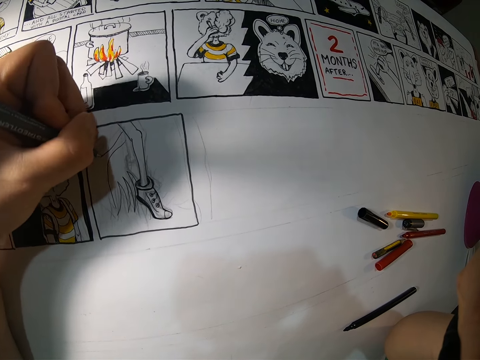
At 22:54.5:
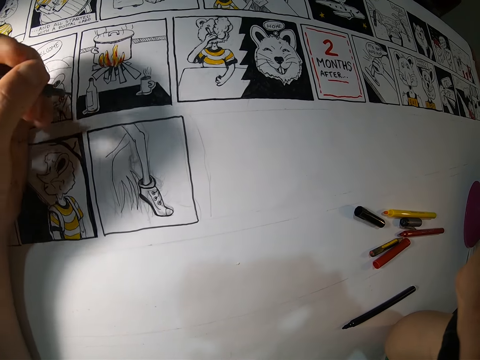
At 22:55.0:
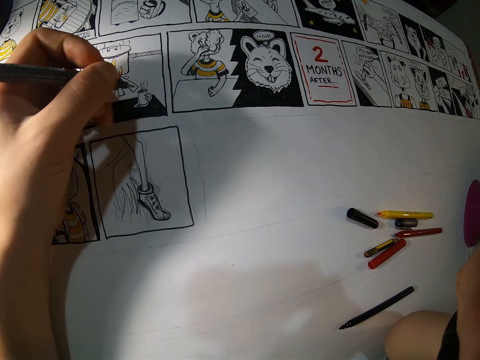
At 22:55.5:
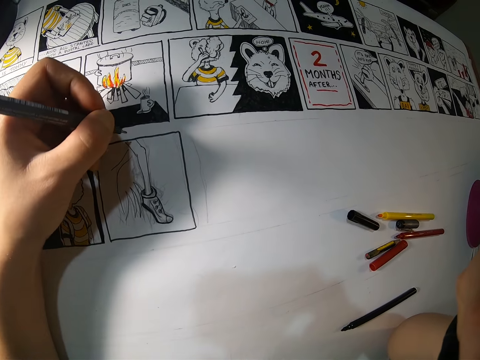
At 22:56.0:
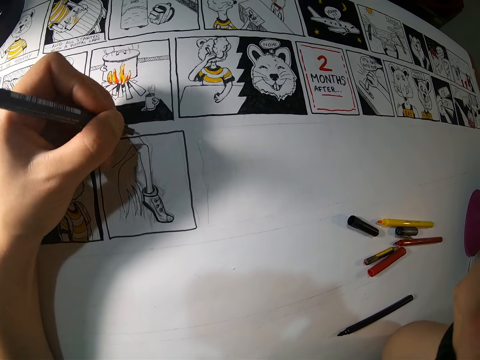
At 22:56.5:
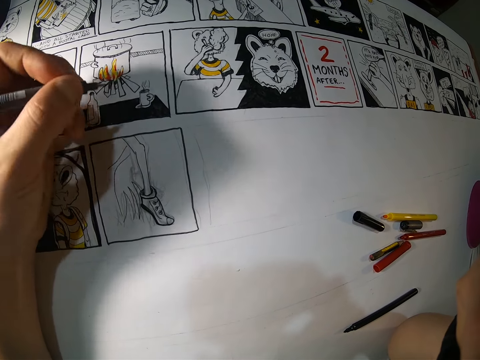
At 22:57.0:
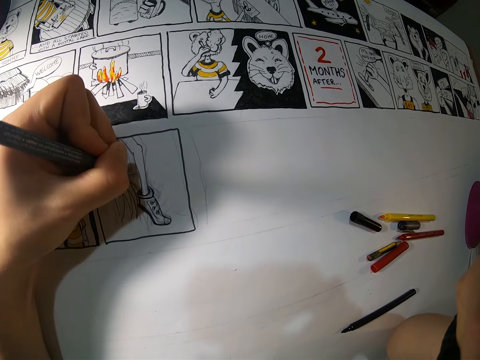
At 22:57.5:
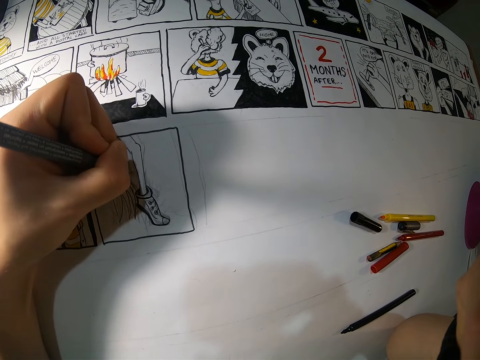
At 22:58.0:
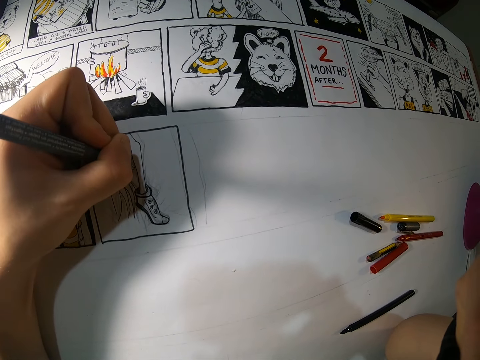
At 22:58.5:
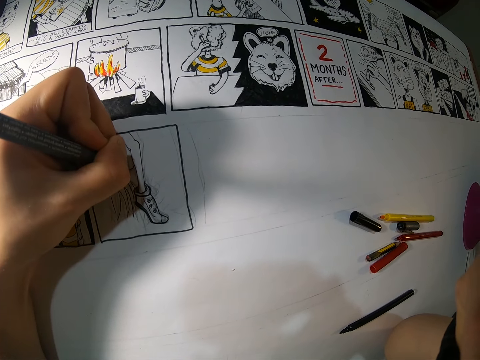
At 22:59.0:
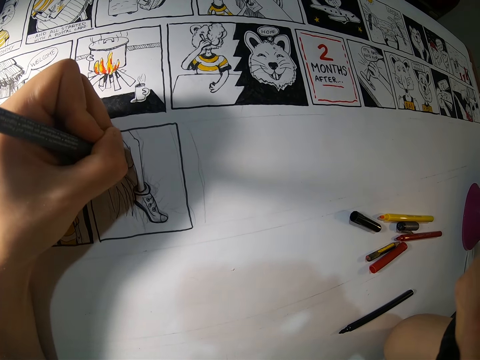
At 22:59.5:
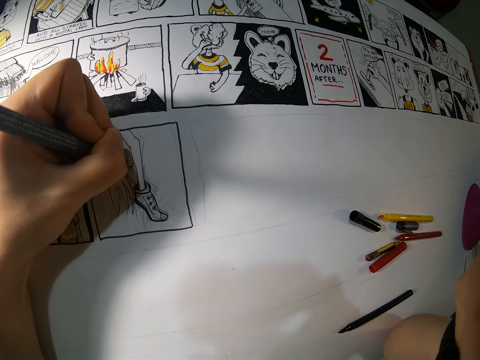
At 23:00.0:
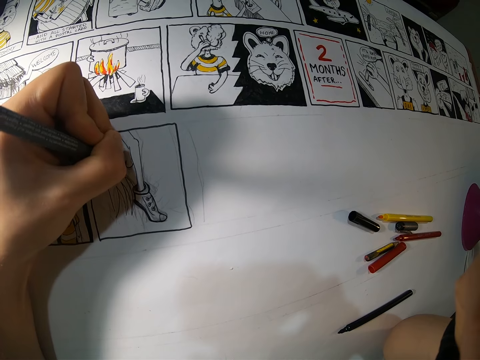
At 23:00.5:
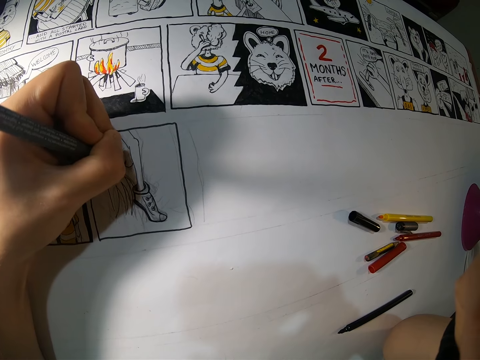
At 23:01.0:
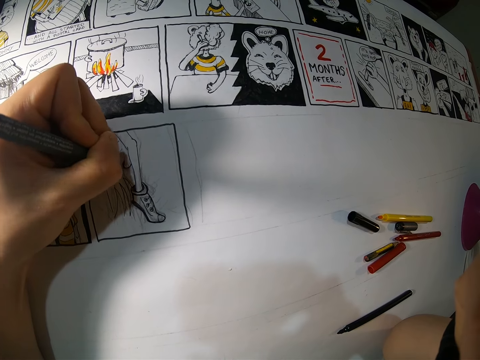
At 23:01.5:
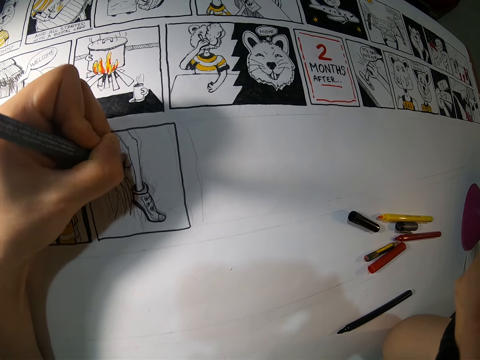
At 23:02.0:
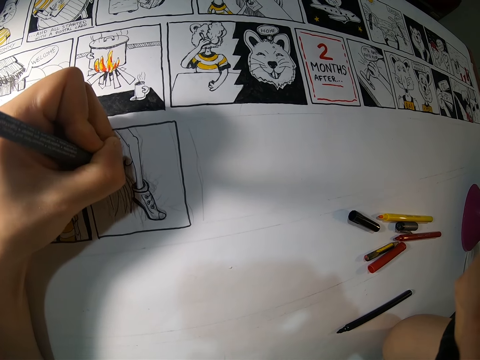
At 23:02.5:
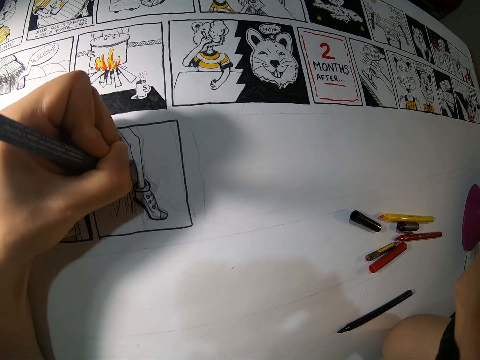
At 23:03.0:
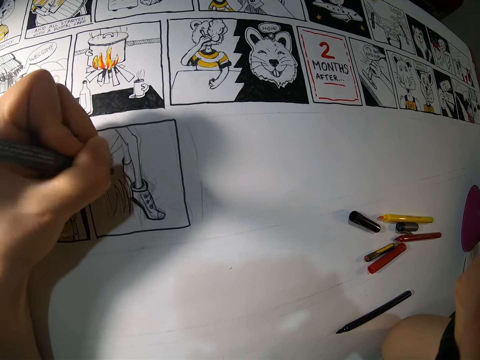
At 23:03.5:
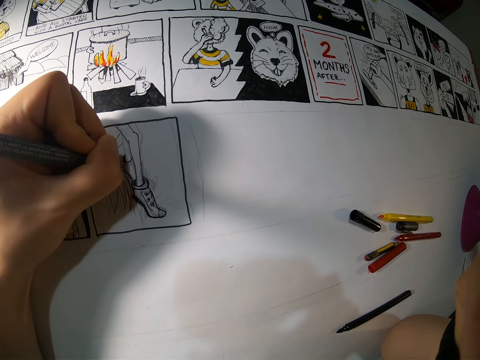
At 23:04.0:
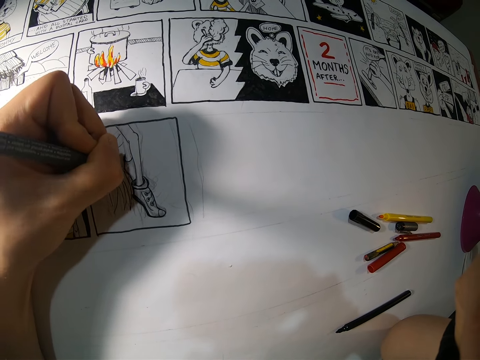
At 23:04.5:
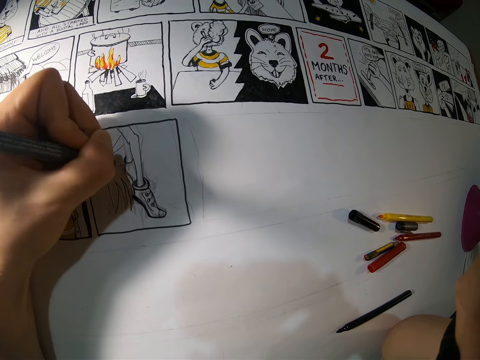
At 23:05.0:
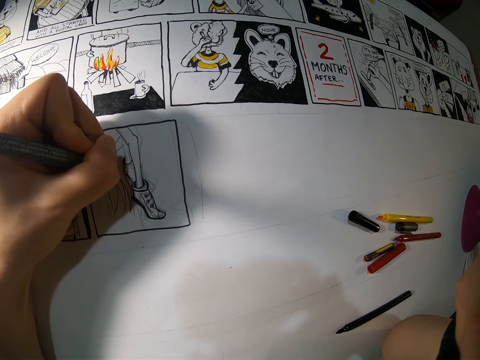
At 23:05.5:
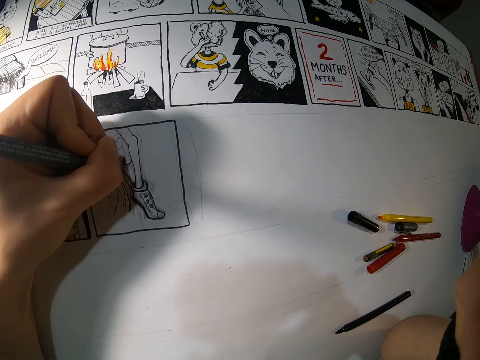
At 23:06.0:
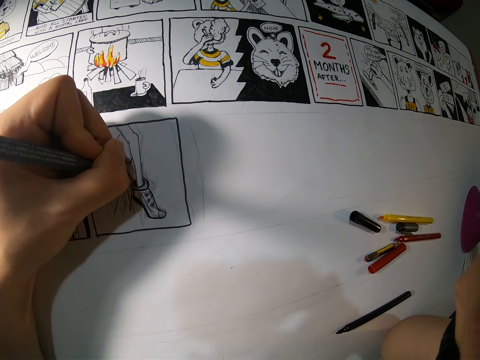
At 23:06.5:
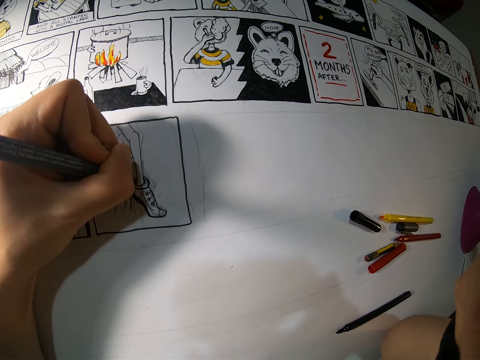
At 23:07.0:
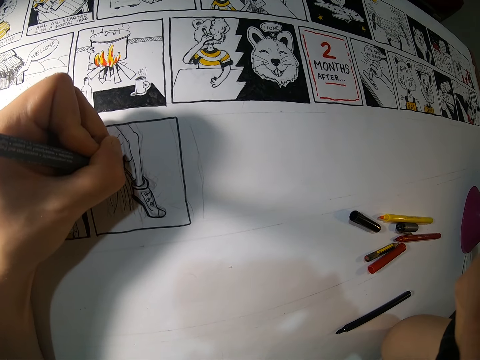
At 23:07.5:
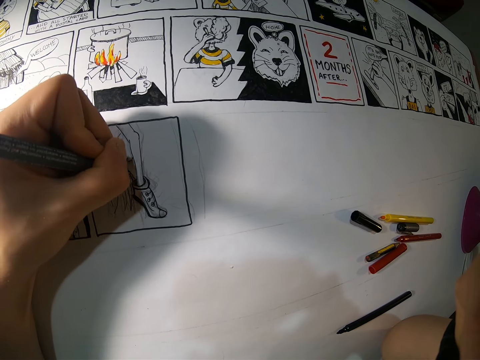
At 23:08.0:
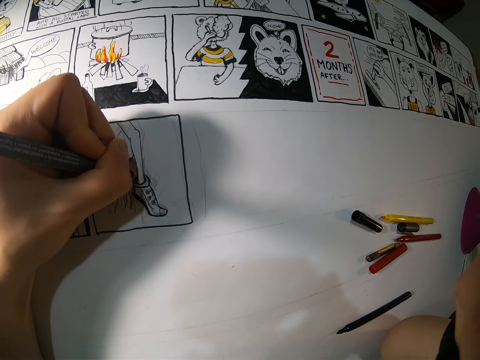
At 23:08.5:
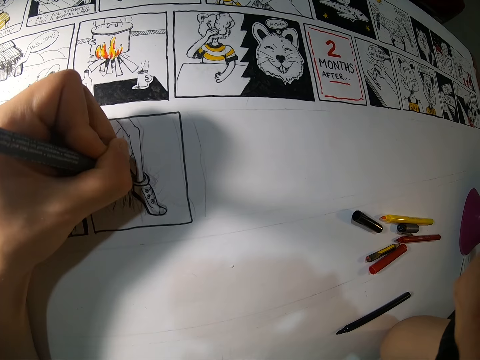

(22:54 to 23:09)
The camera wearer adjusts a pencil on her hand. She draws on a piece of craft paper with the pencil.

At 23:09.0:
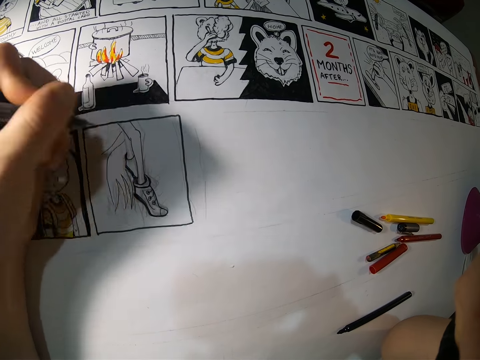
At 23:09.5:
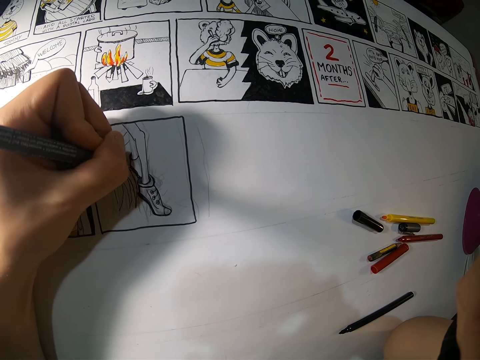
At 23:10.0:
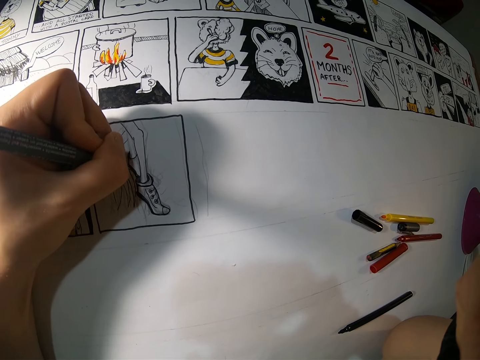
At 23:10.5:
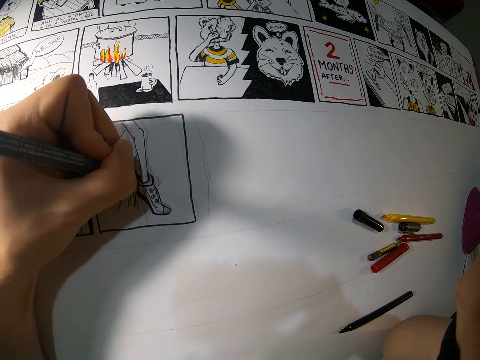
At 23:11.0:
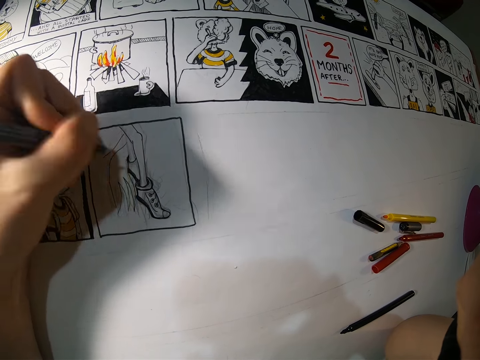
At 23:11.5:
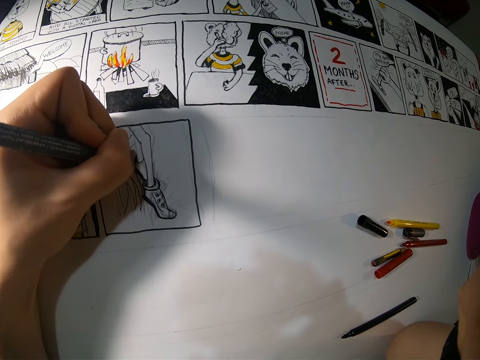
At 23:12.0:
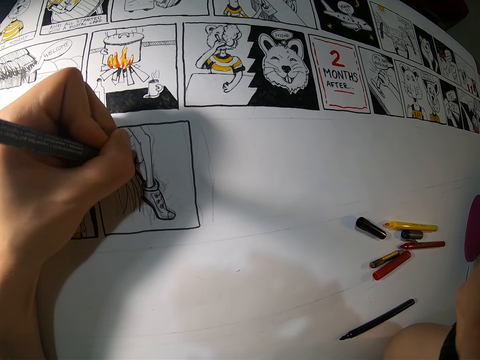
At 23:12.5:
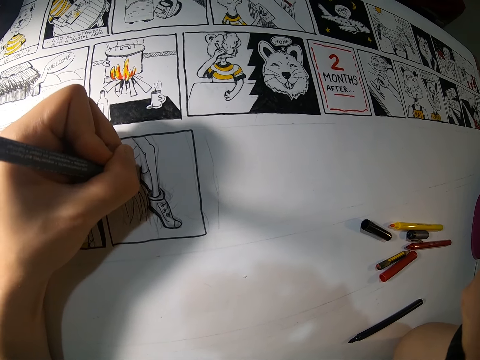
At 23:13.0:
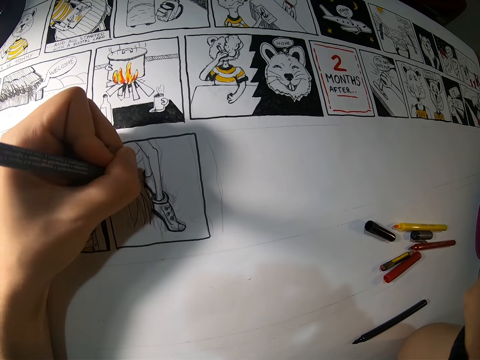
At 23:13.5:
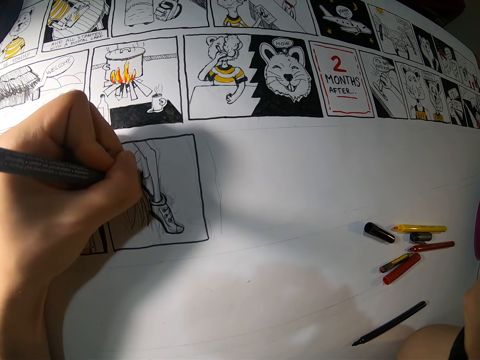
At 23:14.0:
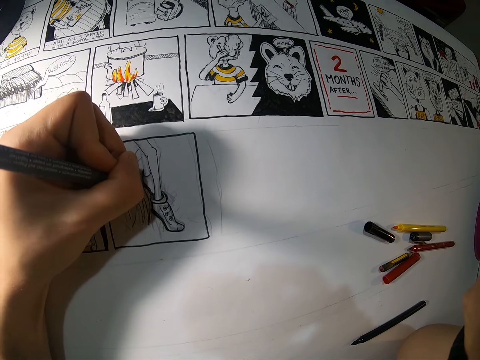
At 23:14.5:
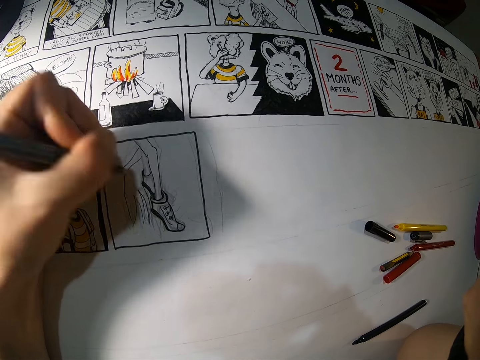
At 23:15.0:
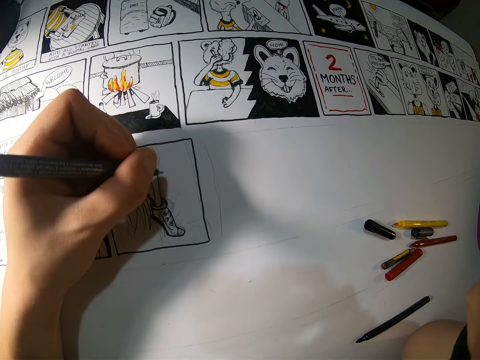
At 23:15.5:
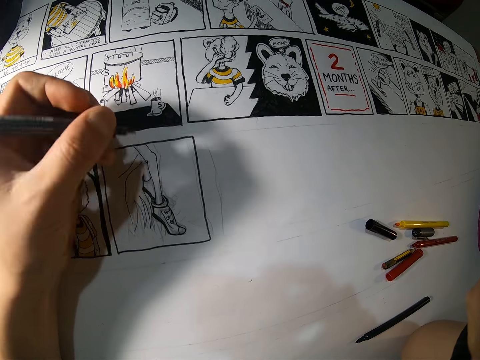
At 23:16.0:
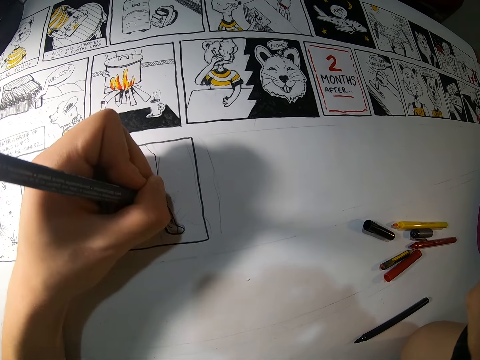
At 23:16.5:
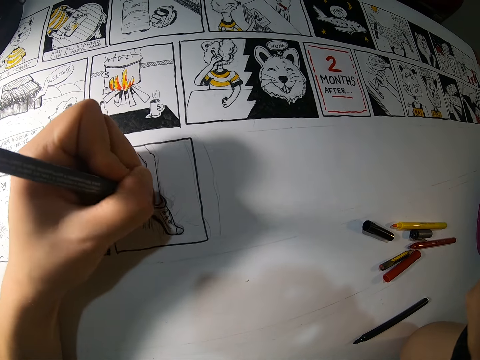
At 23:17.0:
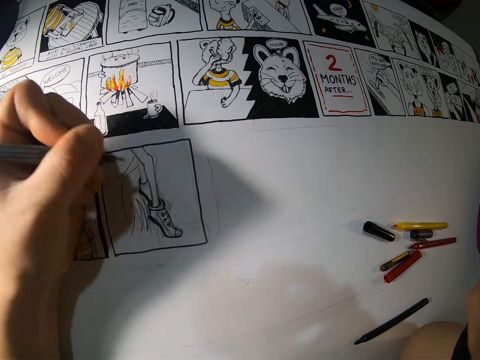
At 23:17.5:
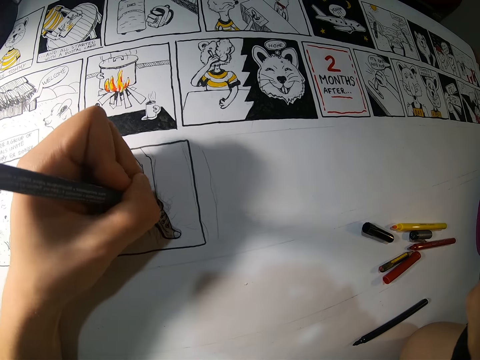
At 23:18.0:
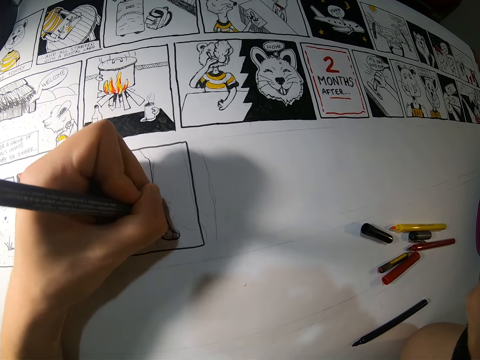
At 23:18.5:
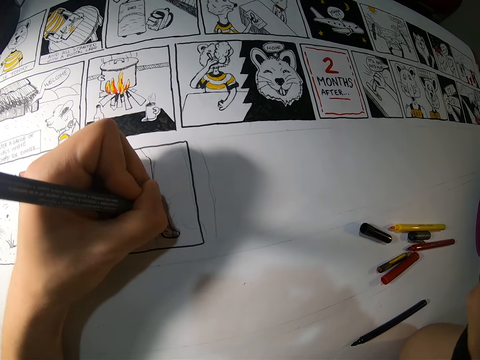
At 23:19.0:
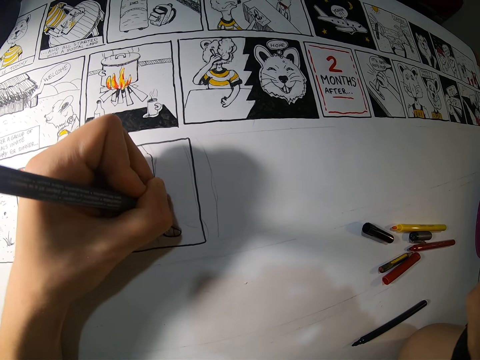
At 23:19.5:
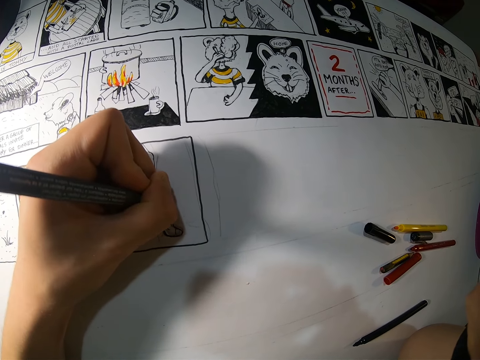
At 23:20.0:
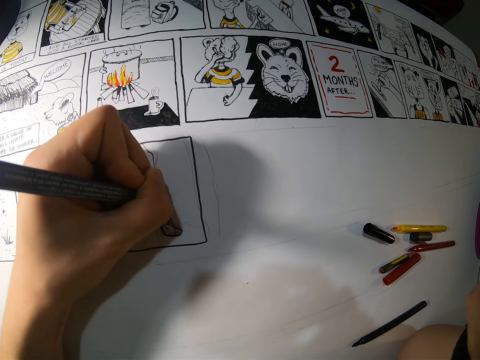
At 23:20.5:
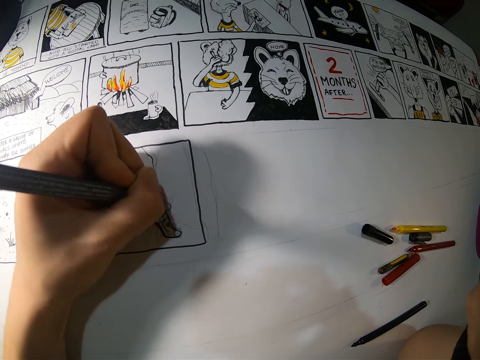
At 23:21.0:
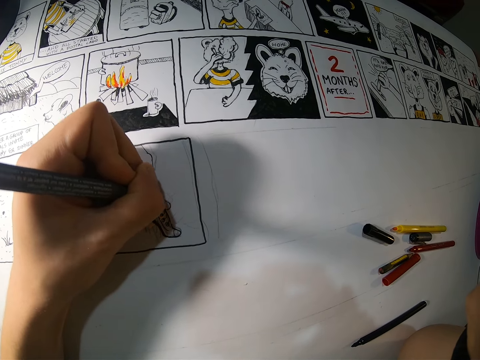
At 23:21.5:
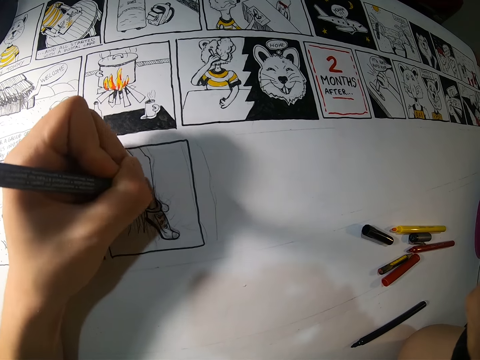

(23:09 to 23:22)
The camera wearer adjusts a pencil on her hand. She draws on a piece of craft paper with the pencil. She adjusts the pencil on her hand. She draws on the piece of craft paper with the pencil.
